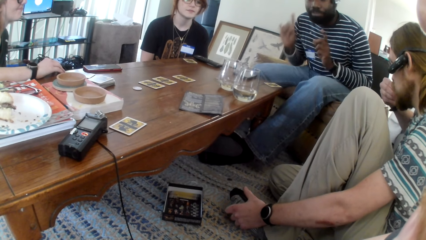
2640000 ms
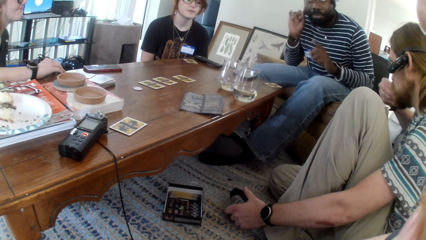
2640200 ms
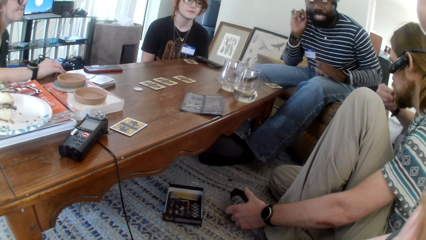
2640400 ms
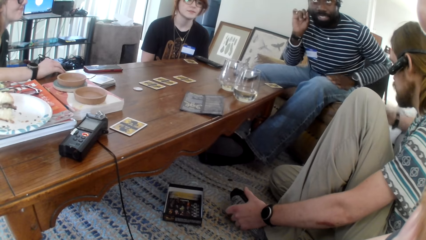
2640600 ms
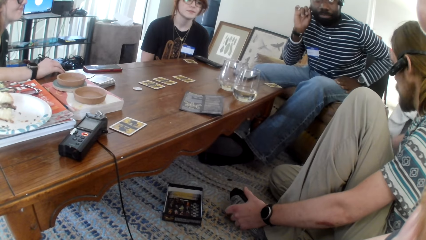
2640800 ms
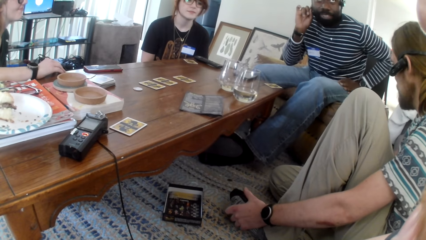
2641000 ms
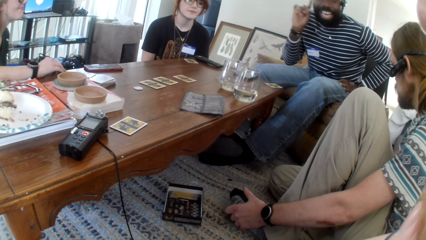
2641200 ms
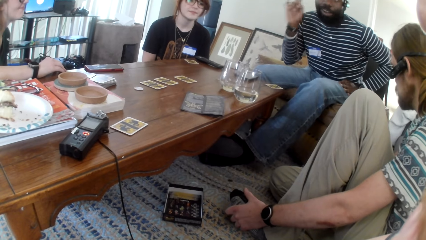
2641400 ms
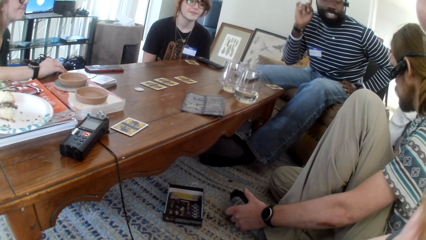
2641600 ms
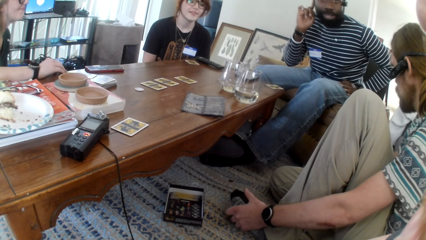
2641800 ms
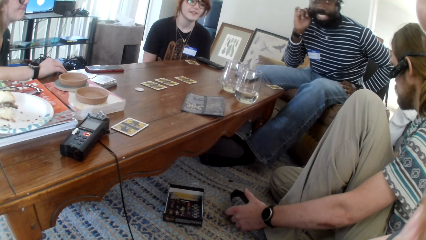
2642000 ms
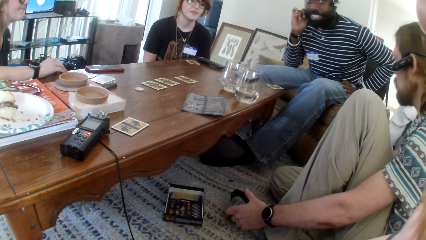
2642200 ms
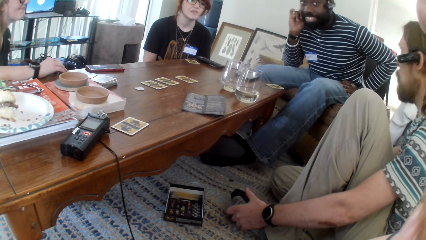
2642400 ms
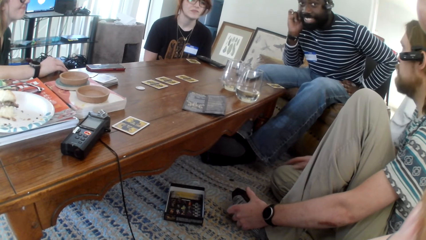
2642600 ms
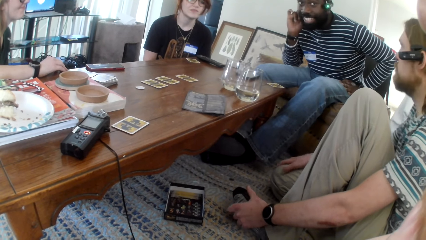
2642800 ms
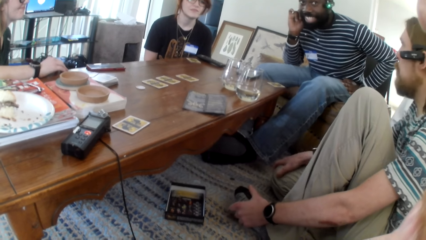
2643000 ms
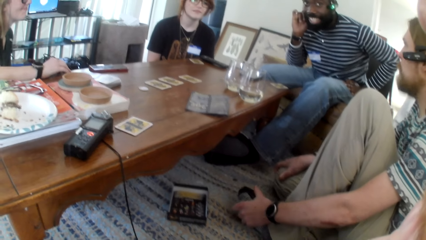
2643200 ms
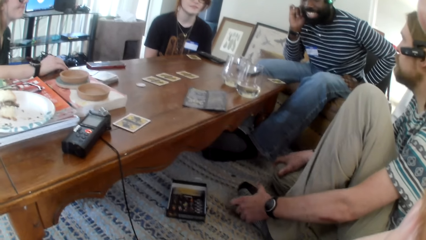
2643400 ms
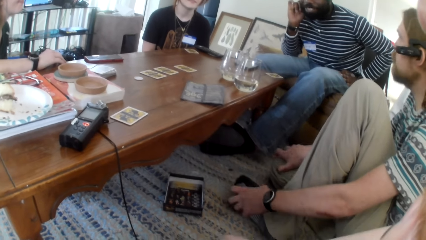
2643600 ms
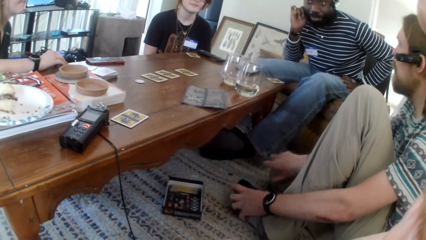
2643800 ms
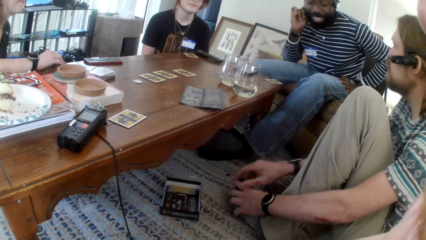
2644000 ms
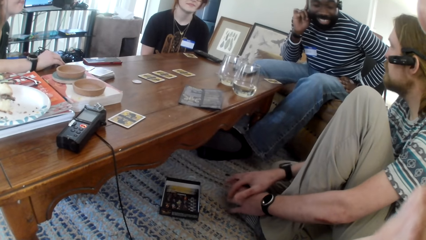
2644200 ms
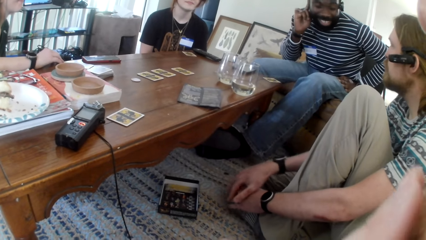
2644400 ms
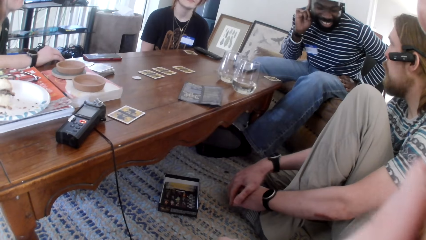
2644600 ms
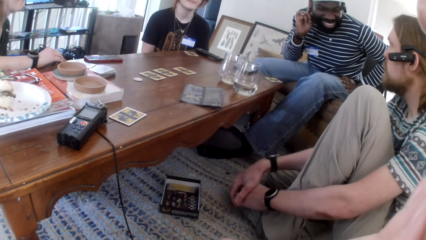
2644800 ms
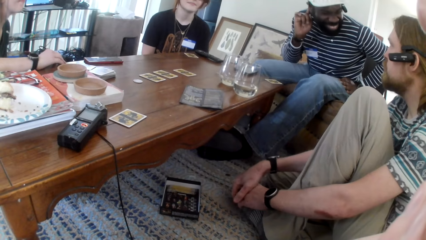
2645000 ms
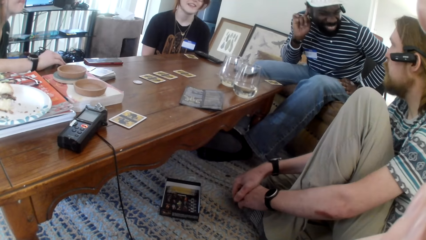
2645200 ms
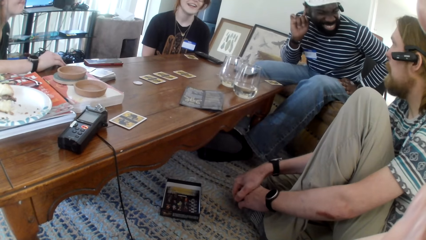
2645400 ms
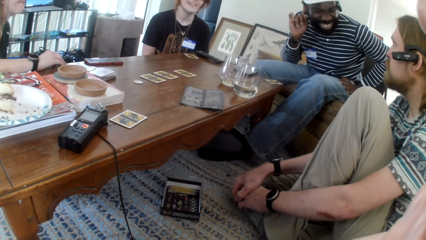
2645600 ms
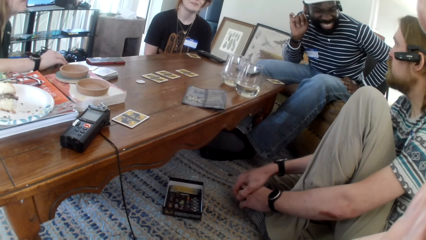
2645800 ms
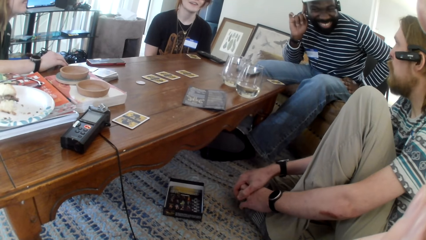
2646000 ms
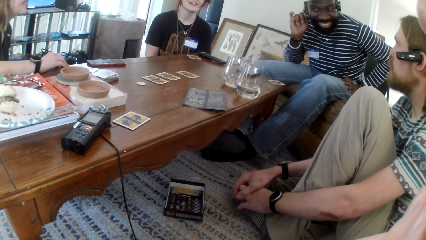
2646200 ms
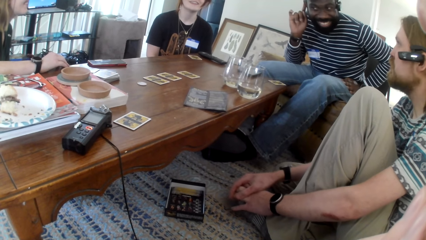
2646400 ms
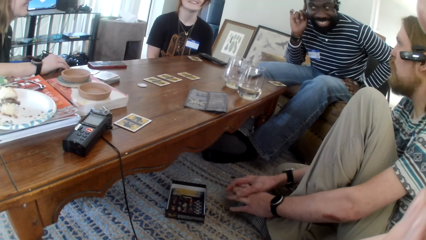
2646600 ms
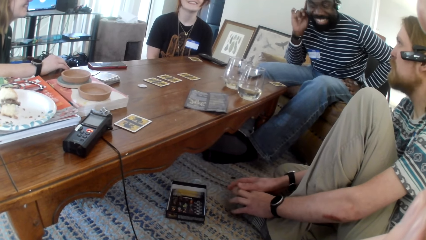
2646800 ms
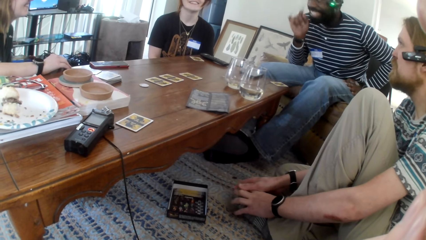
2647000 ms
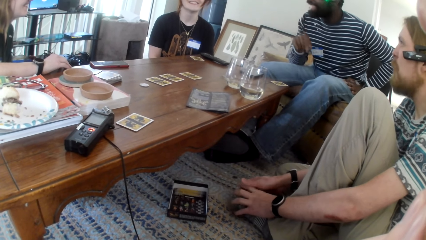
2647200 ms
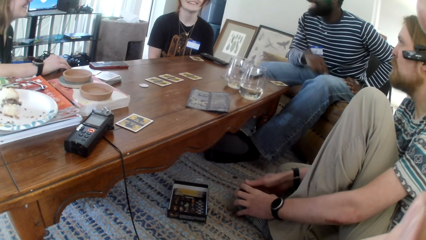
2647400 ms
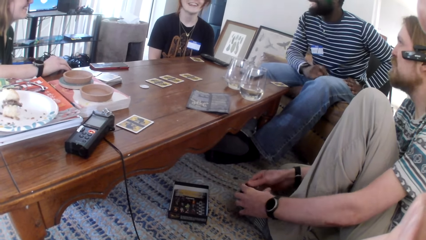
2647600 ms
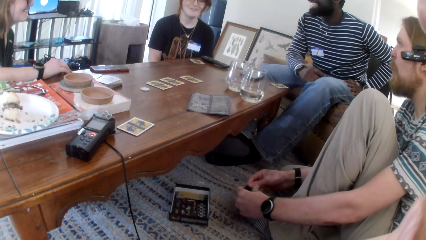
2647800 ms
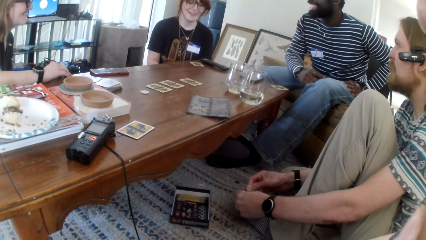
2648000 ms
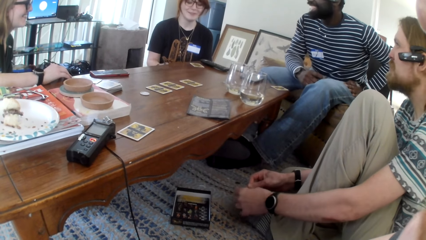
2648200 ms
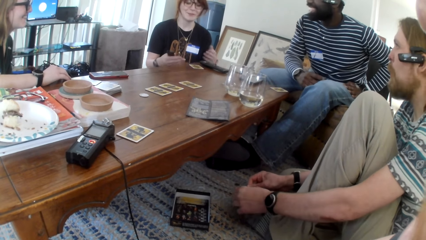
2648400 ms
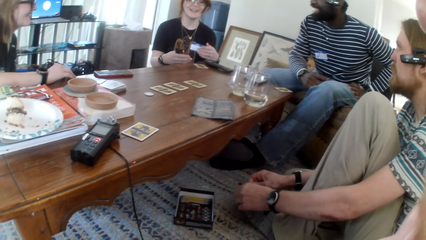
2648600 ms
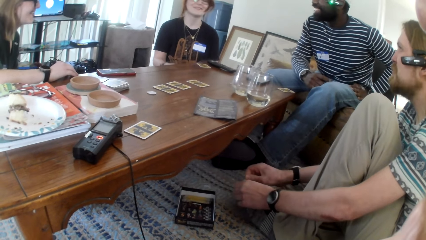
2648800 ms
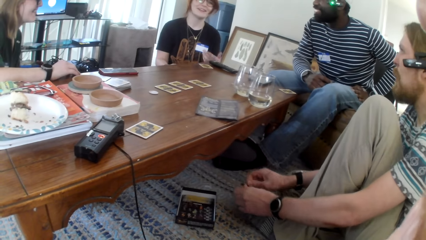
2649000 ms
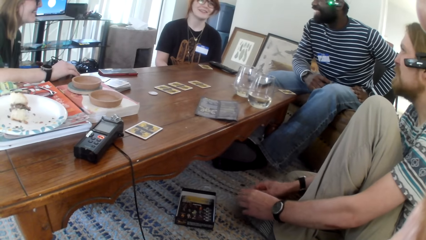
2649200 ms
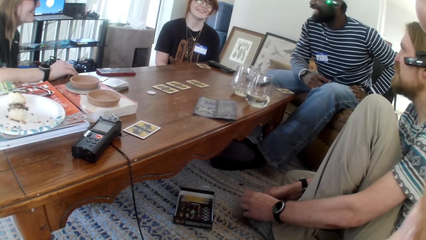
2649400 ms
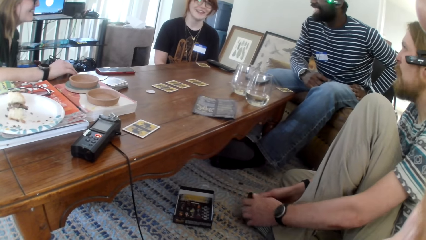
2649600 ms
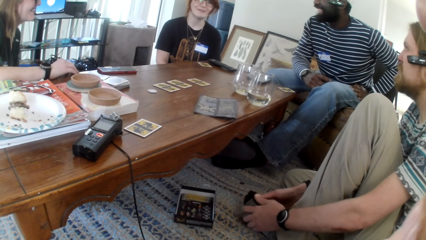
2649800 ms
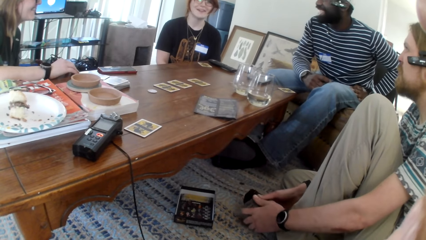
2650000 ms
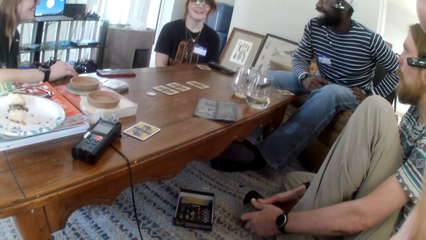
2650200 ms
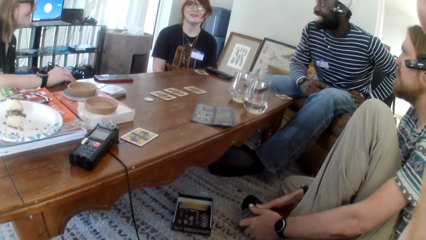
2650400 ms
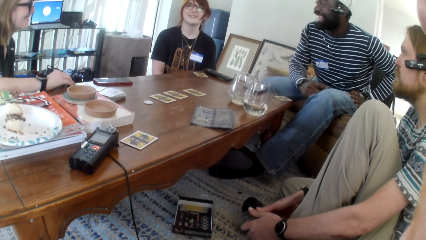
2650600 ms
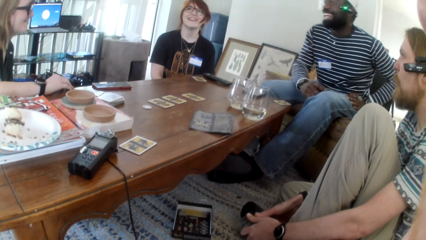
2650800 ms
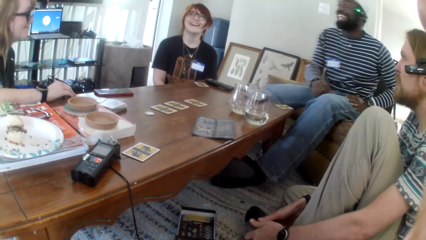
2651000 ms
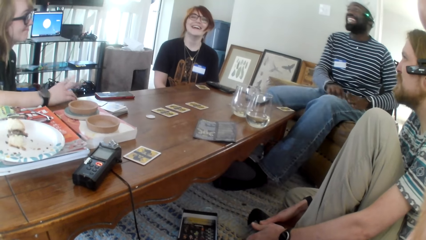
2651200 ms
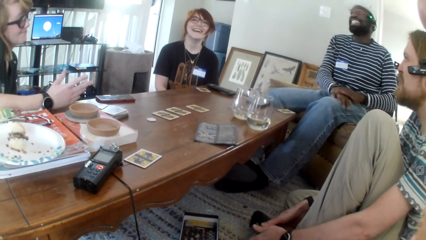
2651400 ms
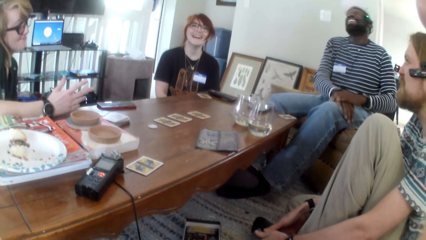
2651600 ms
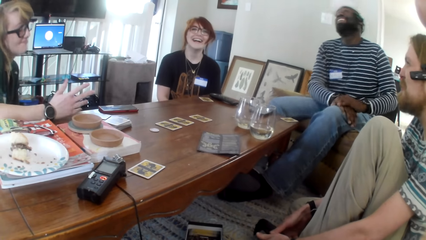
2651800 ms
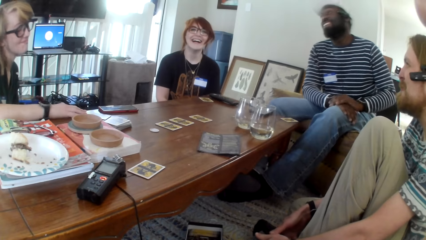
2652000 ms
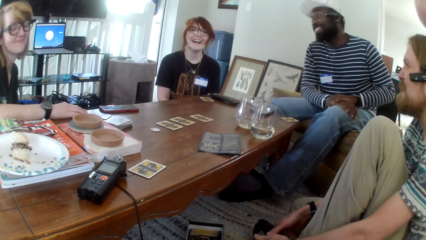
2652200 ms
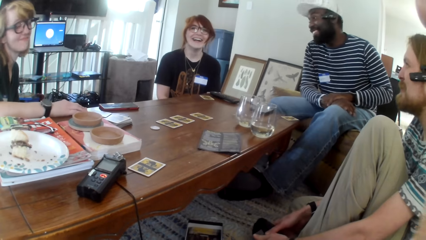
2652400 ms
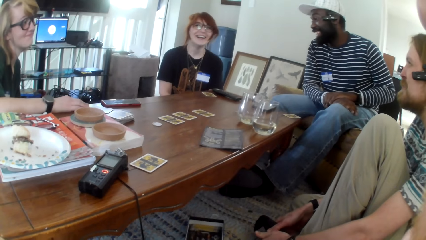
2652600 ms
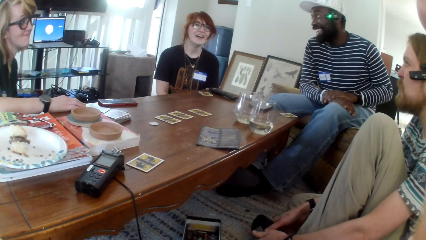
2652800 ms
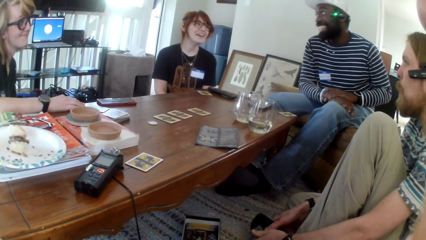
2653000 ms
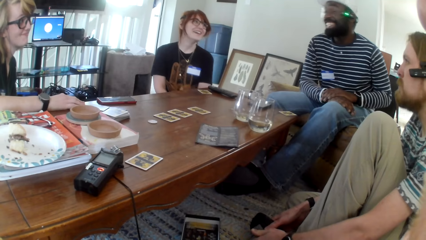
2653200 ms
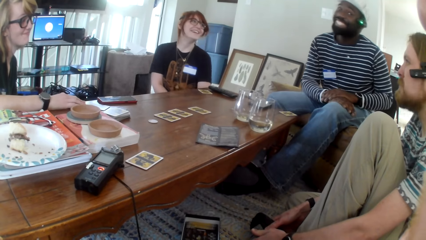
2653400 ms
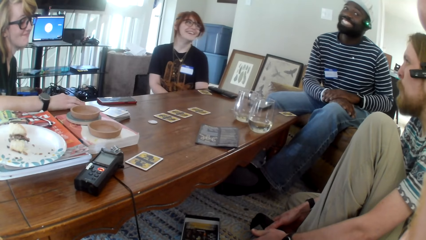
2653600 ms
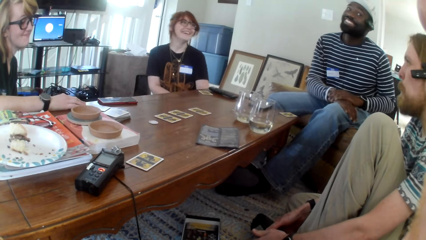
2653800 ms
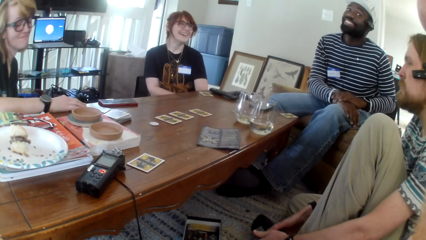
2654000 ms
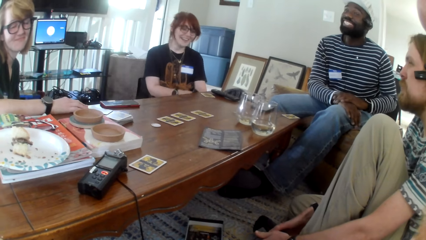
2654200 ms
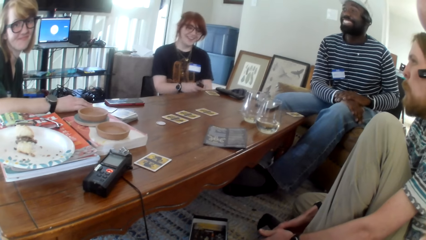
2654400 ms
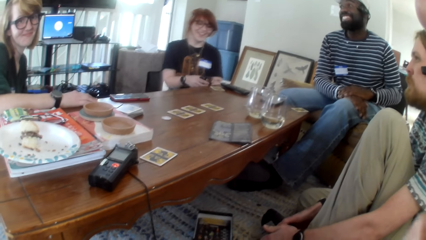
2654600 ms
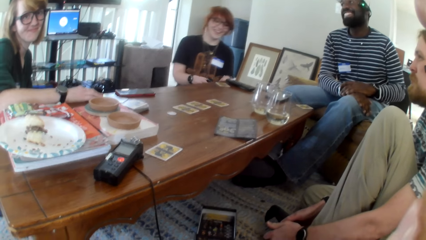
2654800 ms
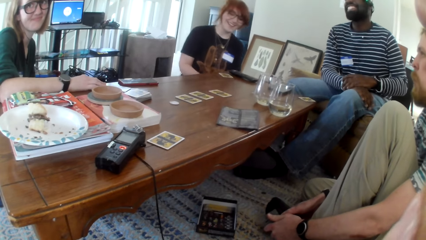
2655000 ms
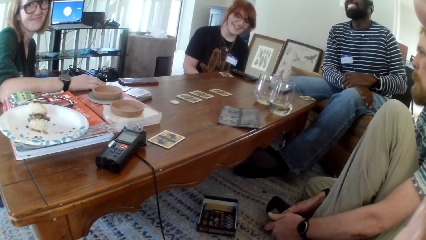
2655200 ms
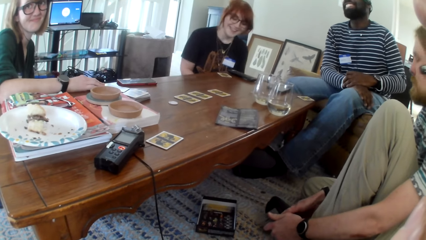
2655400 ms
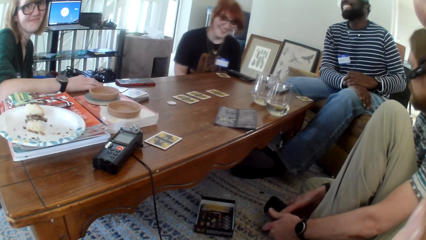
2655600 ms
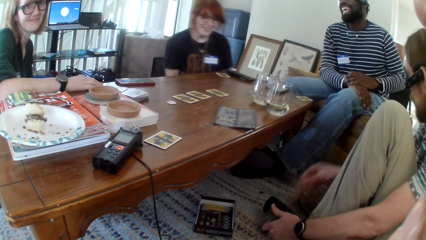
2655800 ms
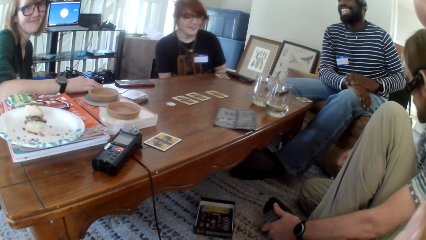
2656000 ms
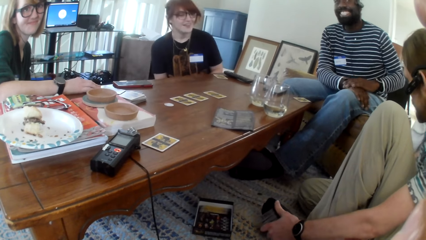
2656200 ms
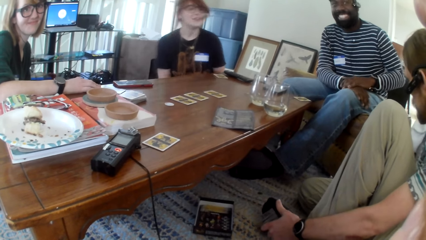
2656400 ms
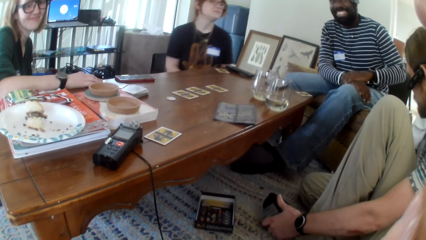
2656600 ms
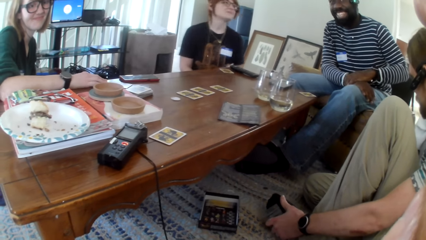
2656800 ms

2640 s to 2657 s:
A man talks. A person places the burger in the plate. Another man moves his hand. The first man talks. The person looks around. A woman talks. The woman moves her hands. The woman talks. The first man laughs. The first man talks.
